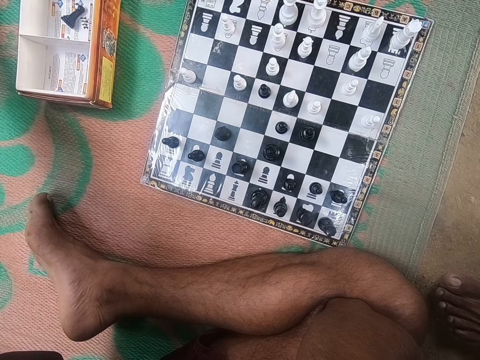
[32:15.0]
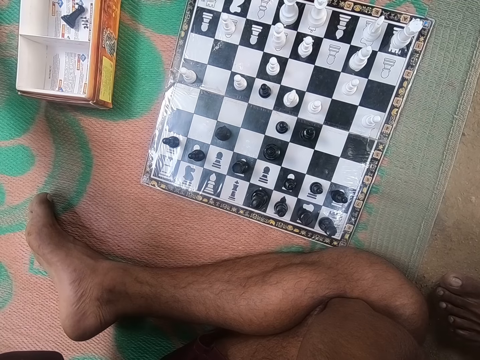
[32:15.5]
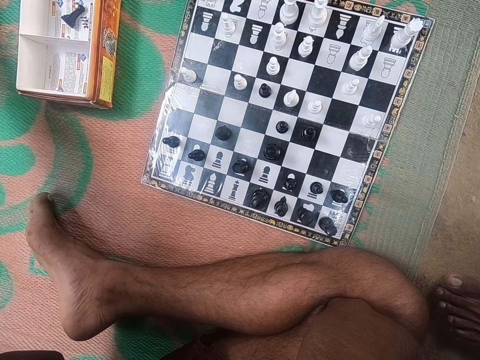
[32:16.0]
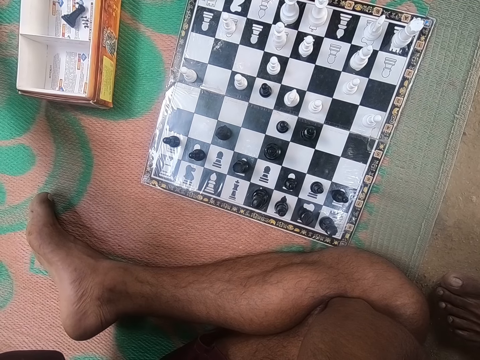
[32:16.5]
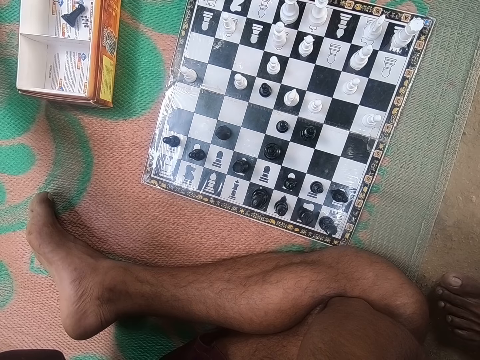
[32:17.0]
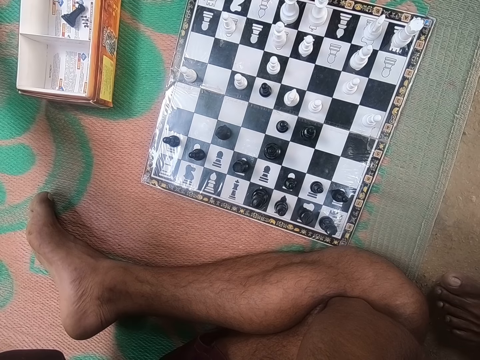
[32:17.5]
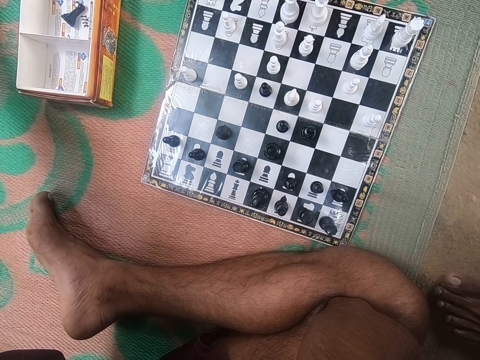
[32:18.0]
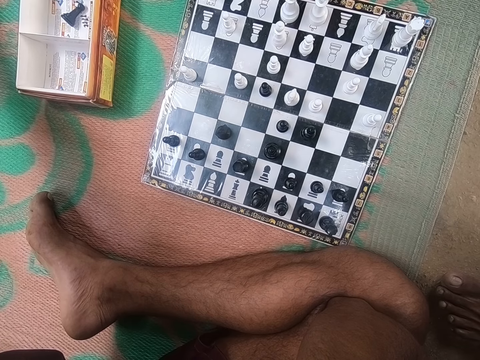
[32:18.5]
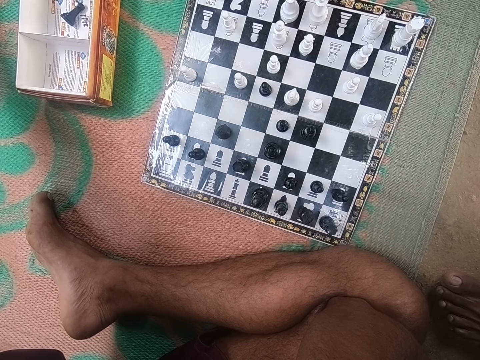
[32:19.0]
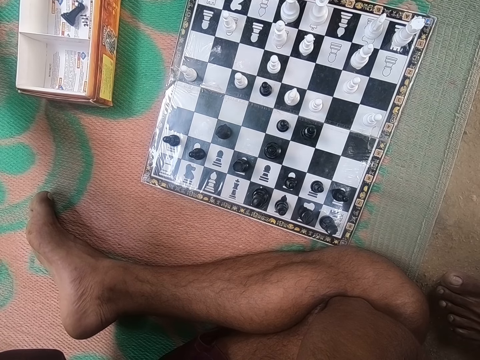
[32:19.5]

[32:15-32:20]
The camera wearer looks around the chess board.

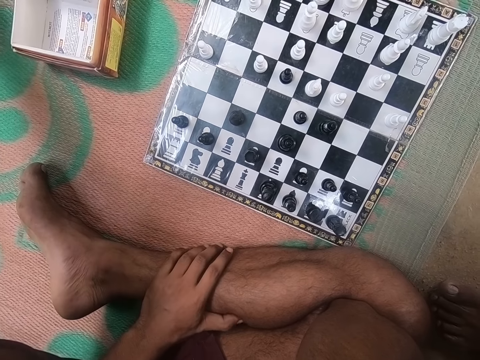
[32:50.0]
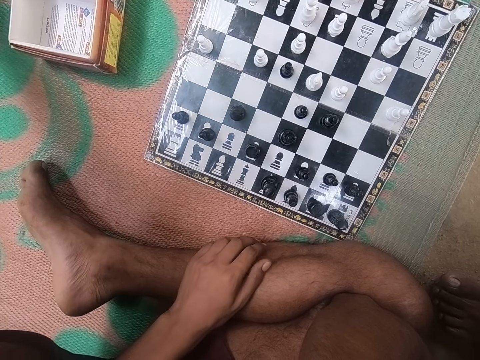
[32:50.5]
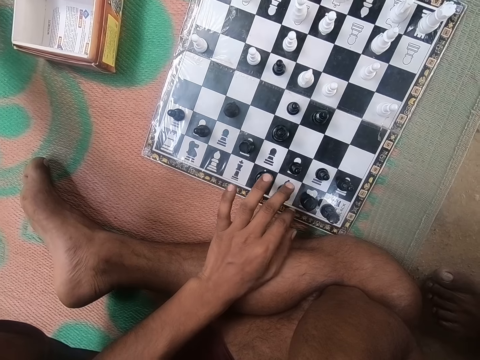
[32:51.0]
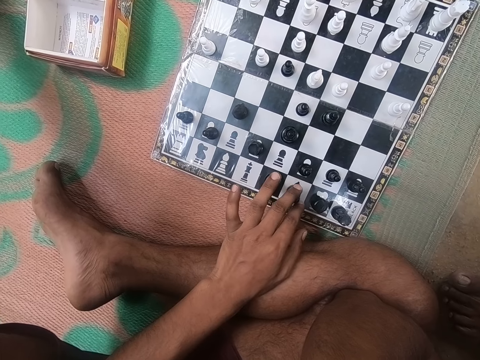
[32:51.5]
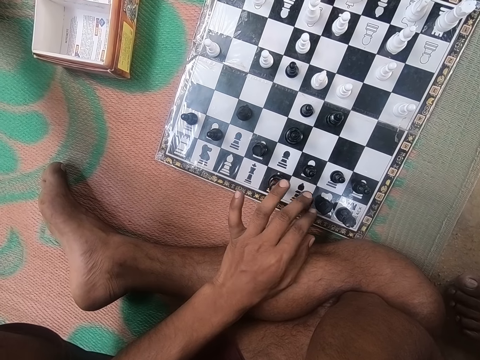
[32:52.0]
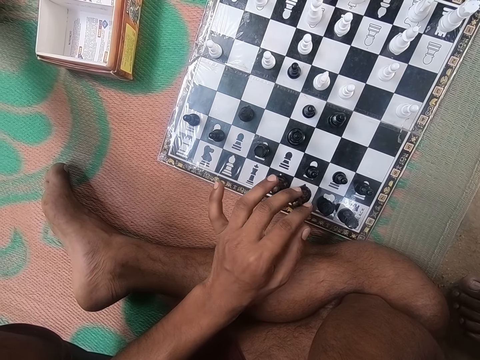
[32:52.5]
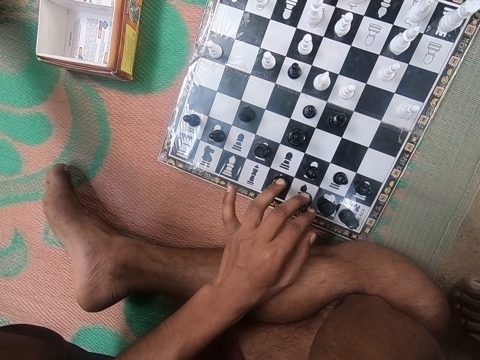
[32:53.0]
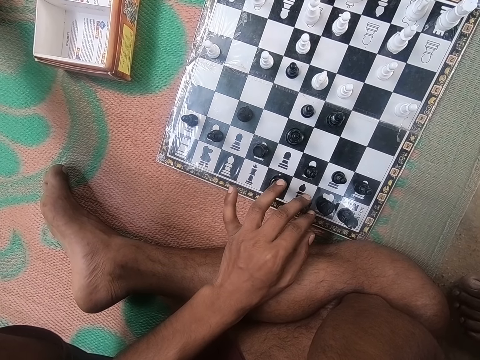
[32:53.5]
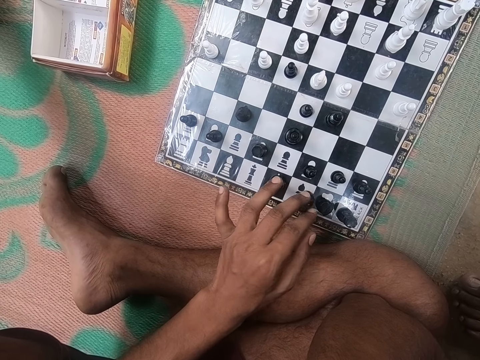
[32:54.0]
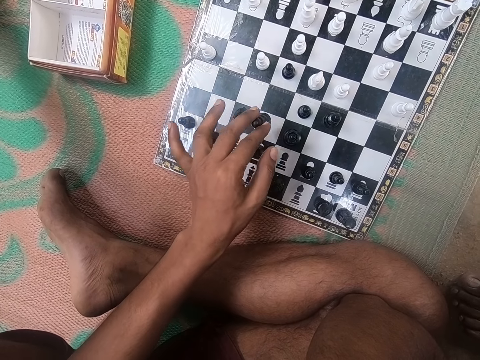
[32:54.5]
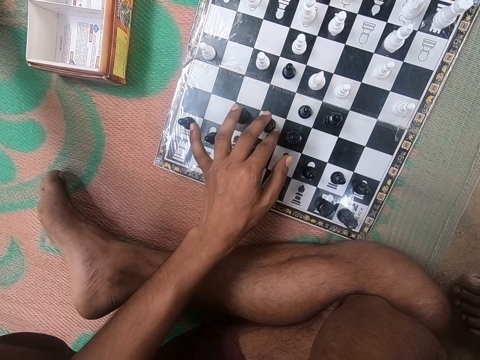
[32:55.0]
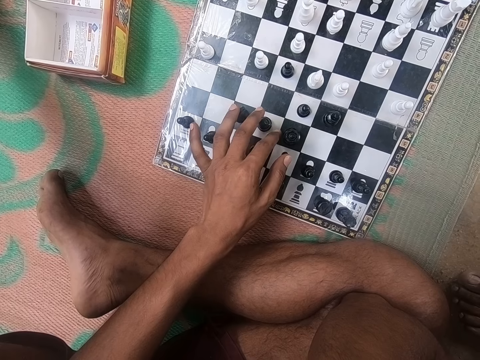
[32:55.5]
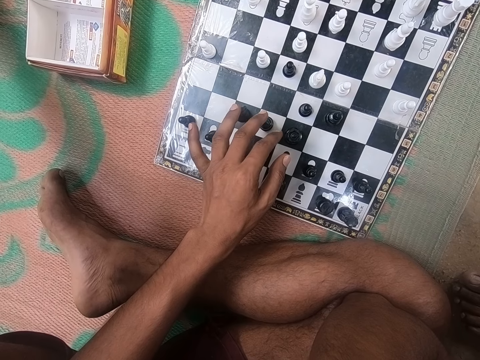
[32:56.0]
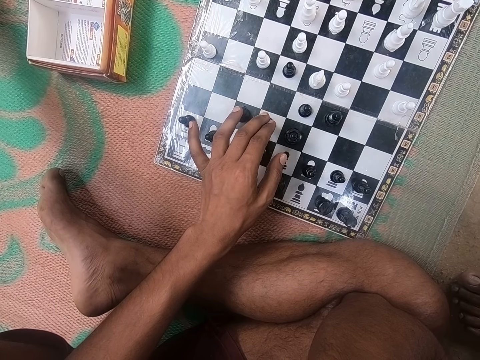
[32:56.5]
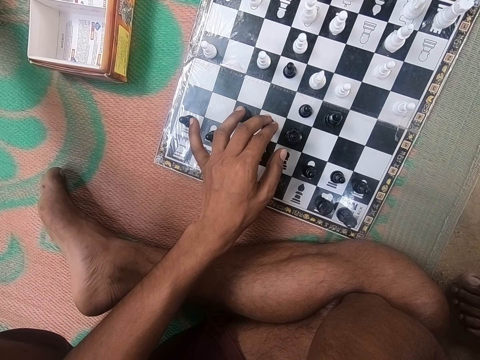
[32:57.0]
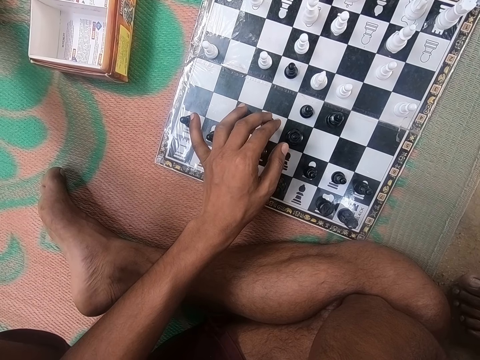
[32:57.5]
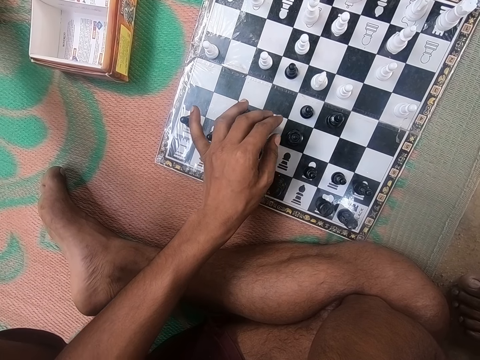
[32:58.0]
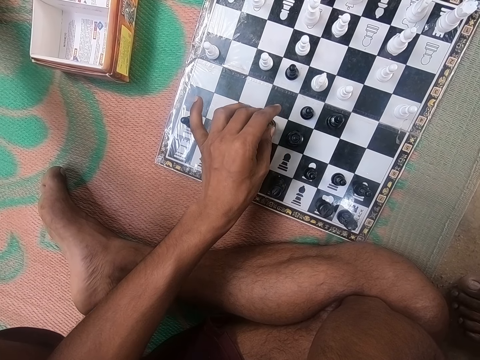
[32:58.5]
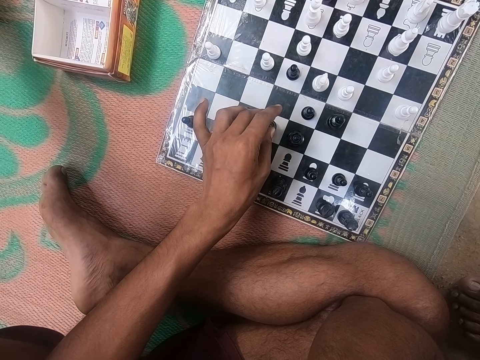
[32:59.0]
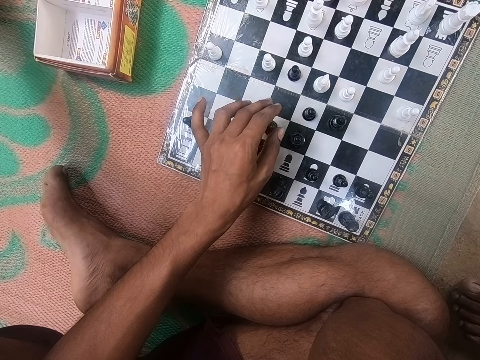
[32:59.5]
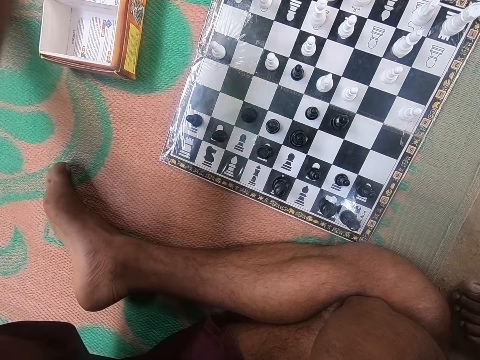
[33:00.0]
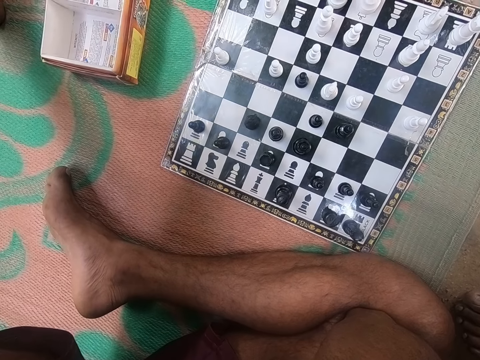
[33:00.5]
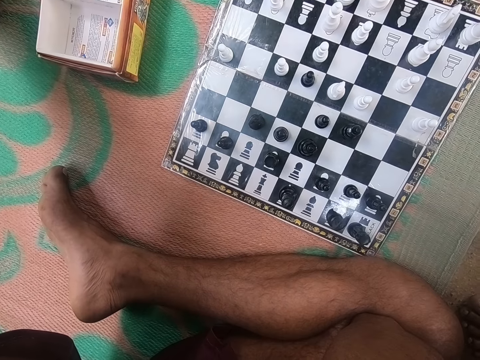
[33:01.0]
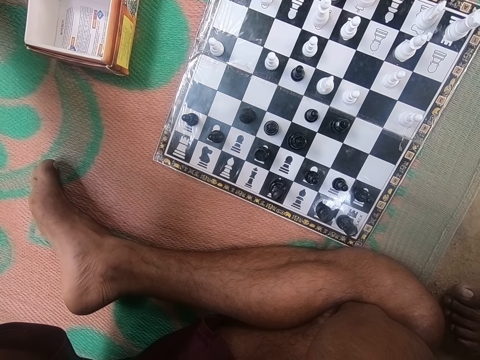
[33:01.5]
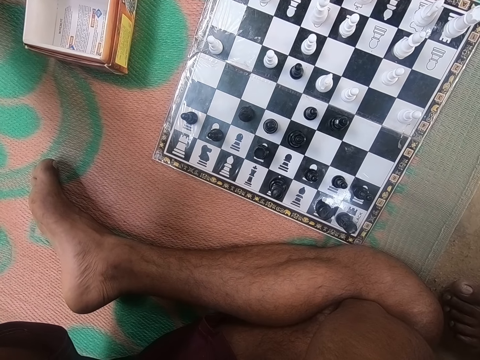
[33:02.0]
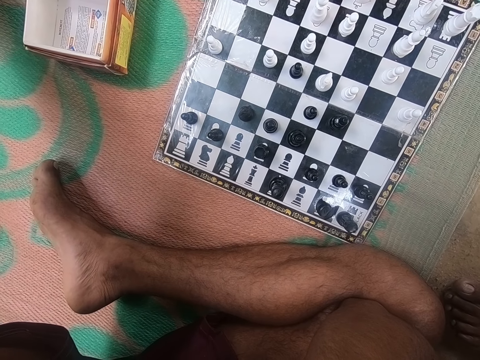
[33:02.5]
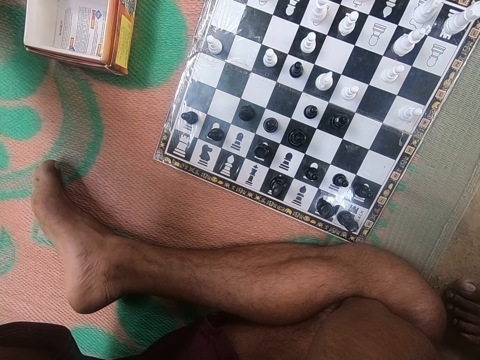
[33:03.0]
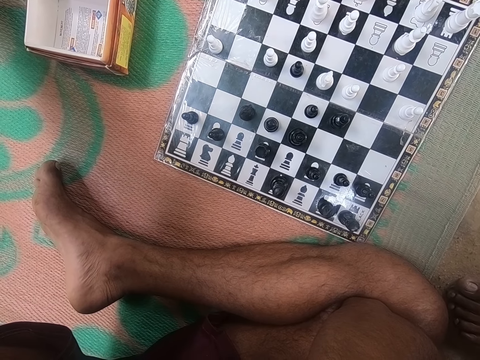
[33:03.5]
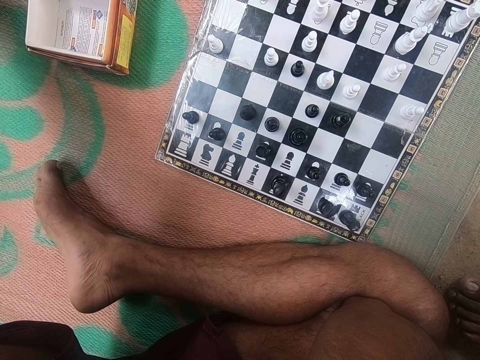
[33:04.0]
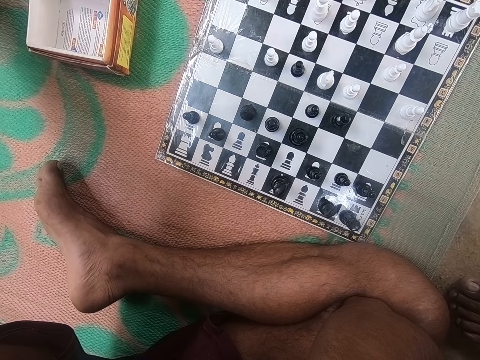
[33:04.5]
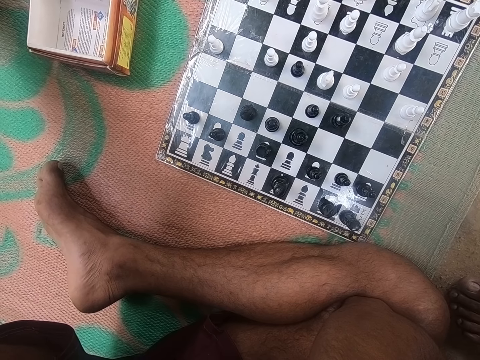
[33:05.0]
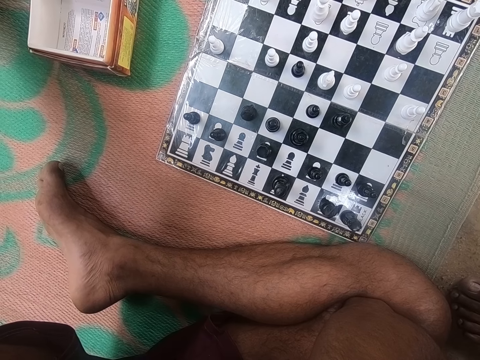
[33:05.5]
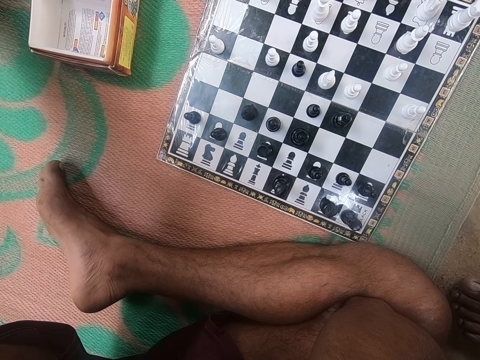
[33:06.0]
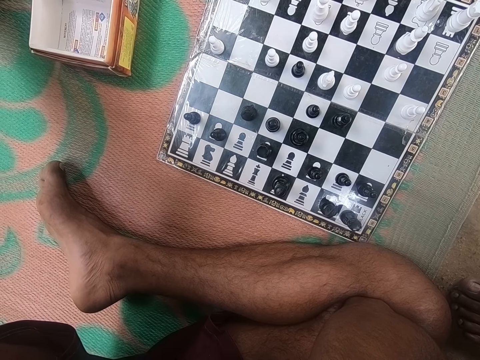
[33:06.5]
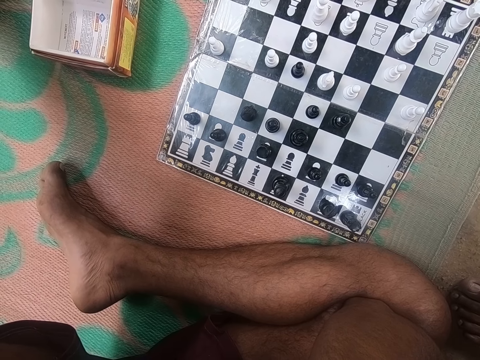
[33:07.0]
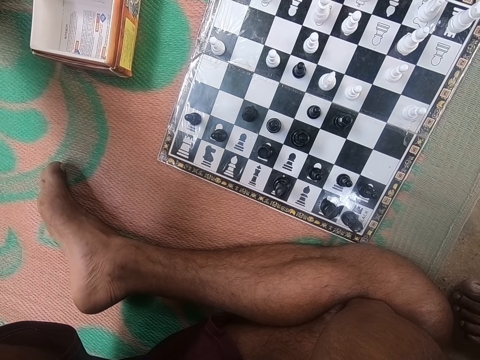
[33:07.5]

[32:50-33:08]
The camera wearer moves a piece on the chess board. They receive a call. They touch something. They look around the chess board.

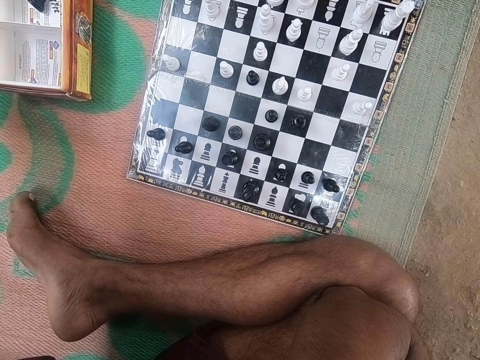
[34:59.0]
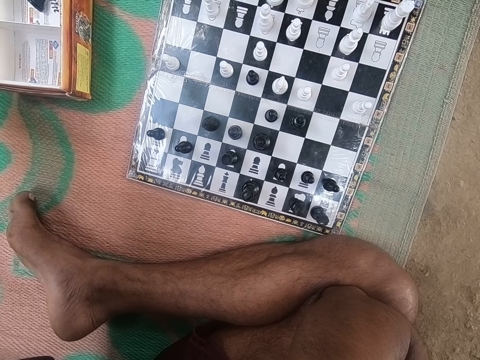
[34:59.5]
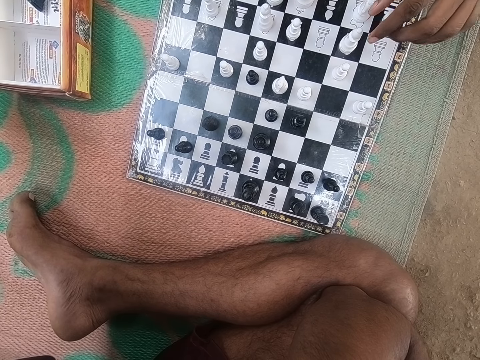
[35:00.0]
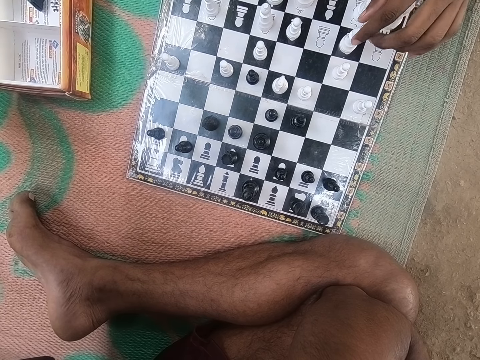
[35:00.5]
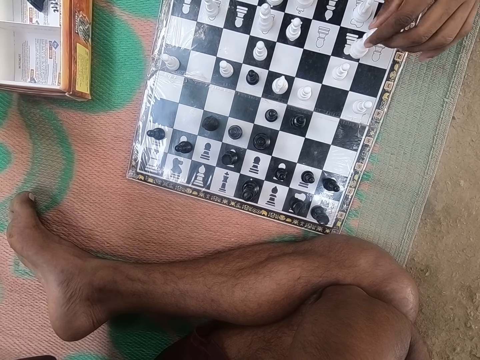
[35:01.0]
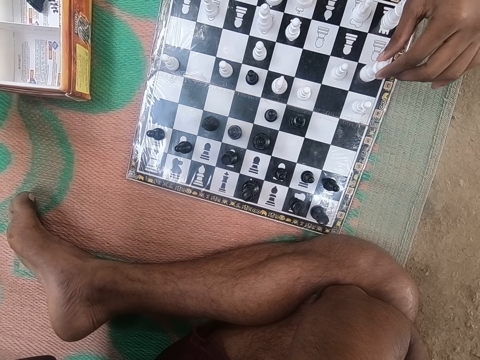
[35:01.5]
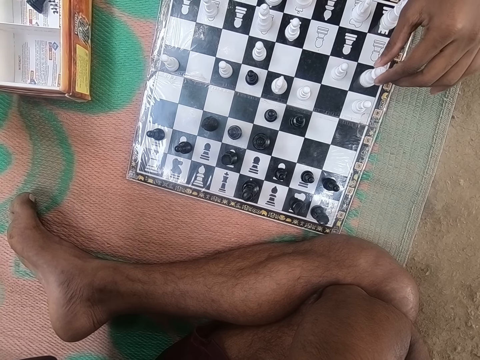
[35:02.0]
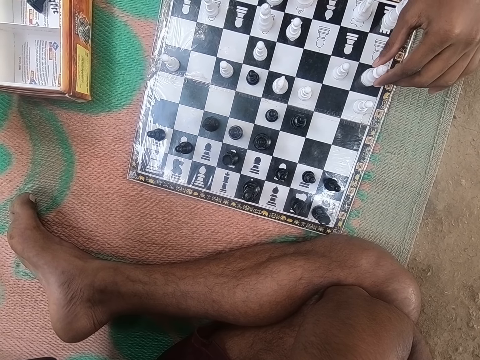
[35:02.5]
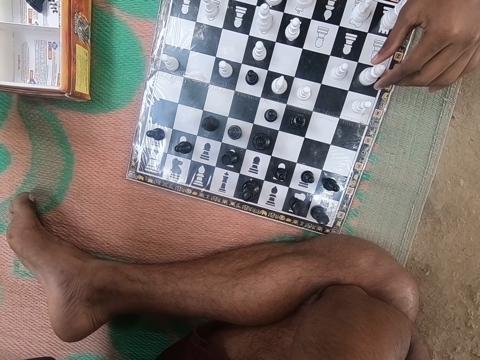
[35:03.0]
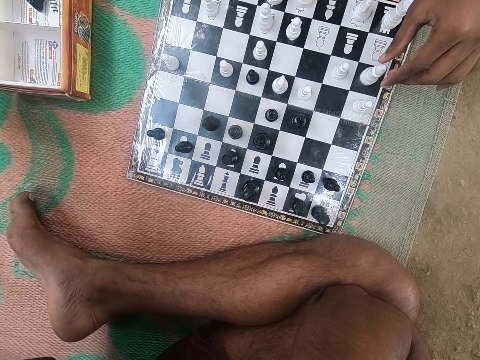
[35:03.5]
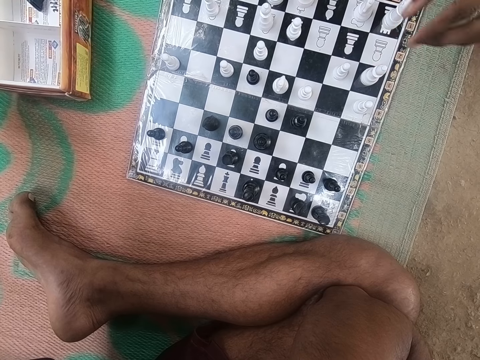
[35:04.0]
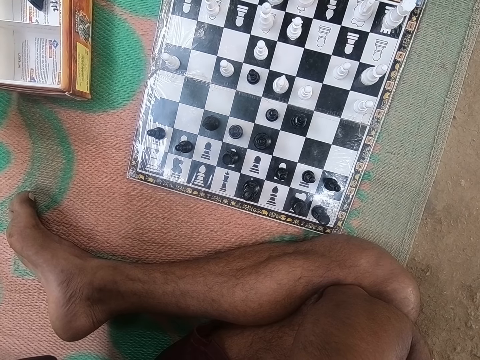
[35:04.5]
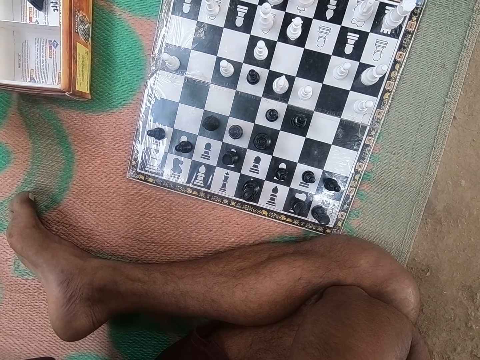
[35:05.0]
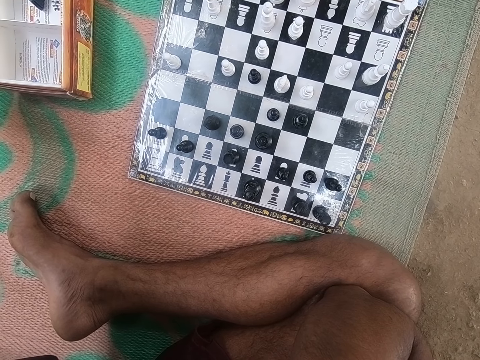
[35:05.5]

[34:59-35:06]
A man moves a piece on the chess board. The camera wearer looks around the chess board.
